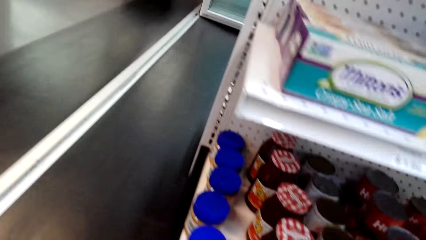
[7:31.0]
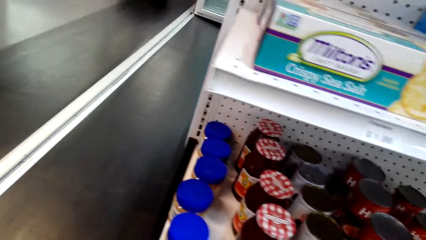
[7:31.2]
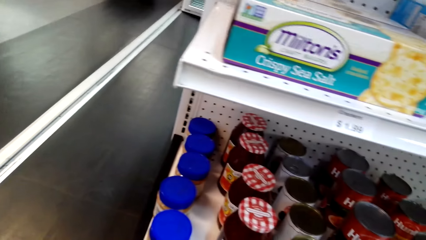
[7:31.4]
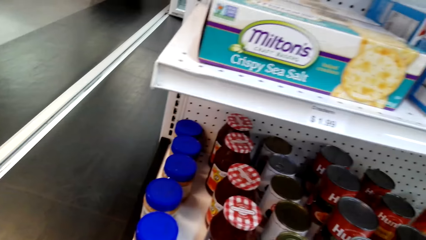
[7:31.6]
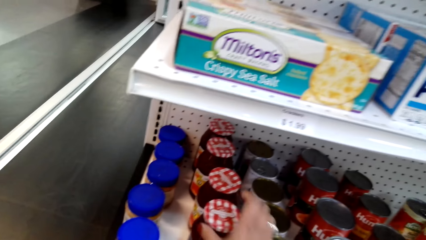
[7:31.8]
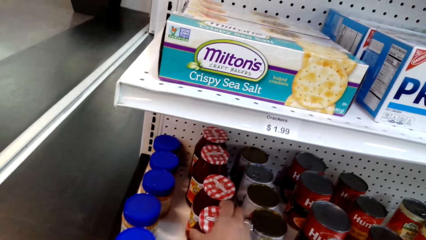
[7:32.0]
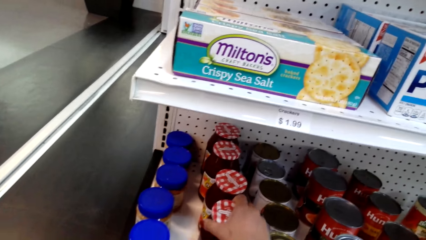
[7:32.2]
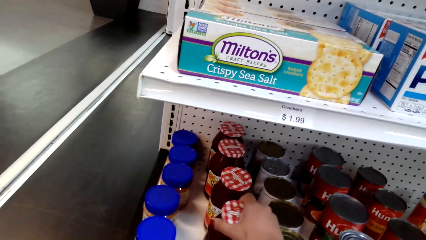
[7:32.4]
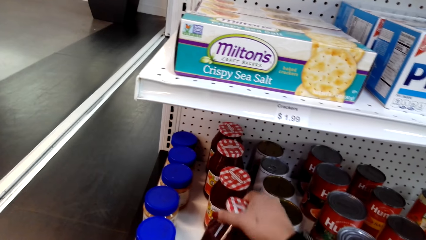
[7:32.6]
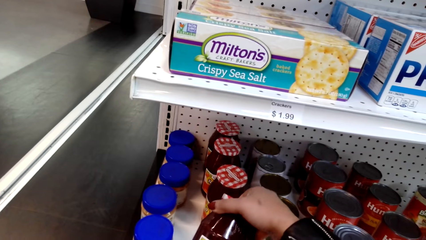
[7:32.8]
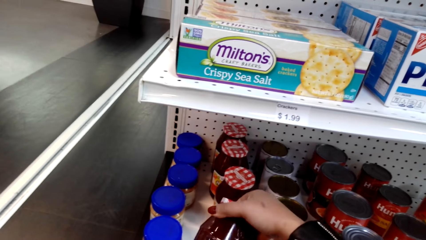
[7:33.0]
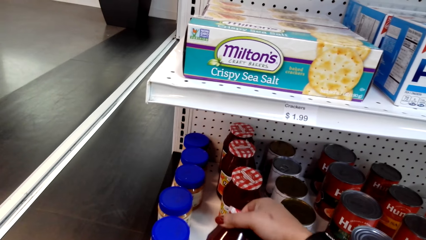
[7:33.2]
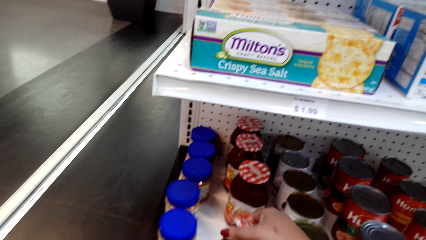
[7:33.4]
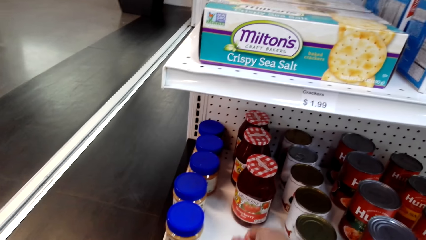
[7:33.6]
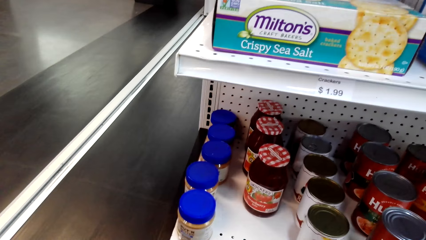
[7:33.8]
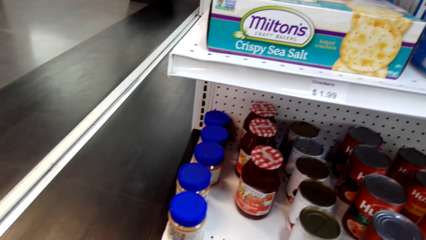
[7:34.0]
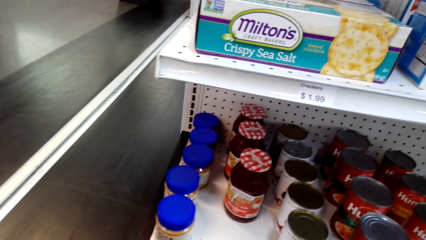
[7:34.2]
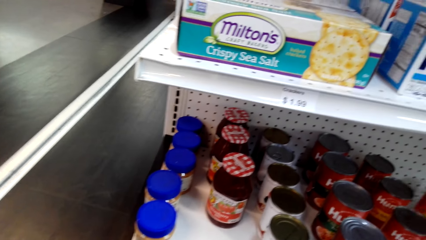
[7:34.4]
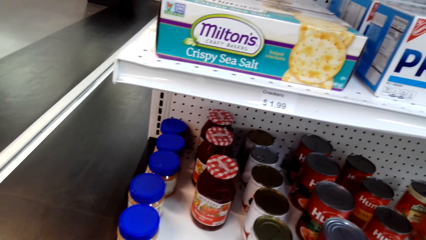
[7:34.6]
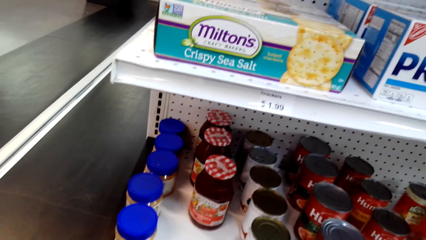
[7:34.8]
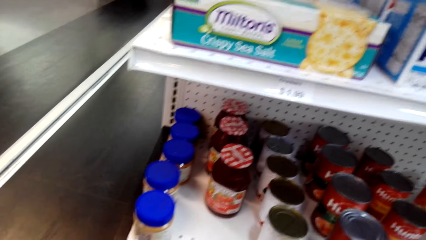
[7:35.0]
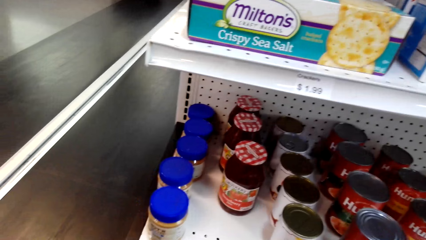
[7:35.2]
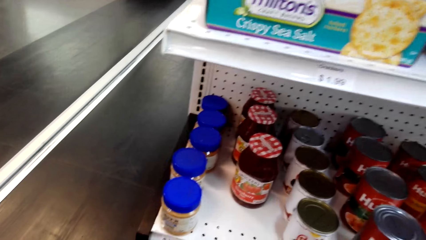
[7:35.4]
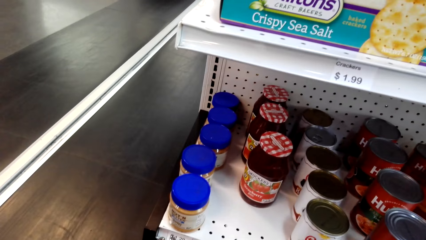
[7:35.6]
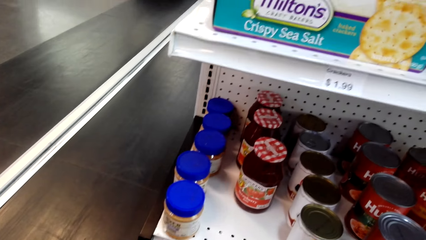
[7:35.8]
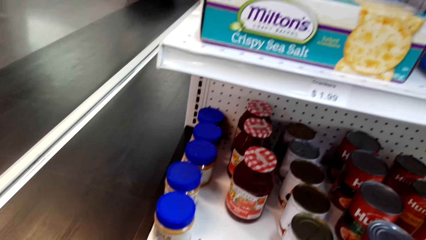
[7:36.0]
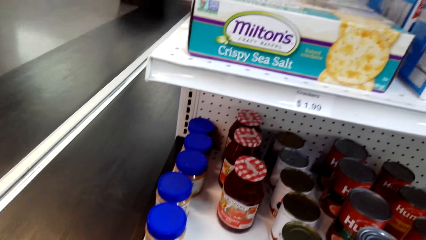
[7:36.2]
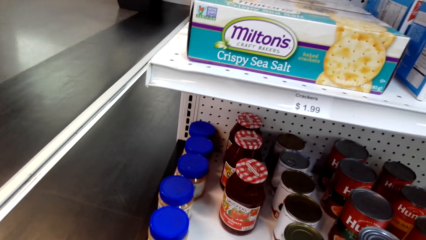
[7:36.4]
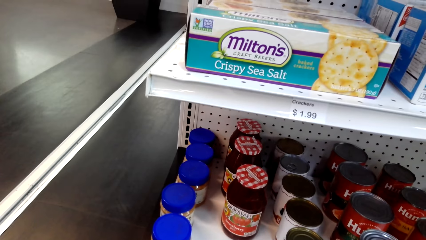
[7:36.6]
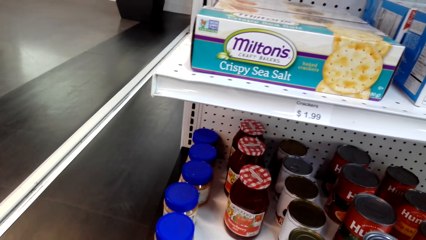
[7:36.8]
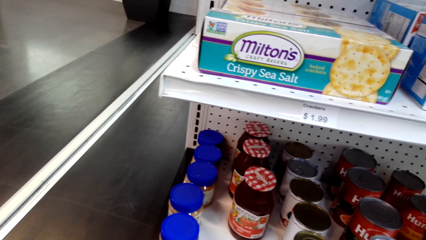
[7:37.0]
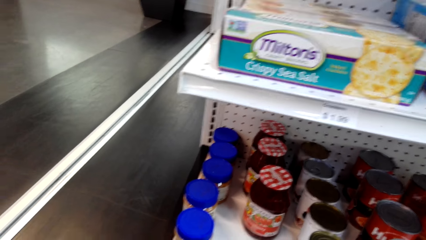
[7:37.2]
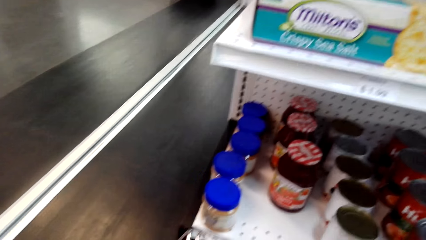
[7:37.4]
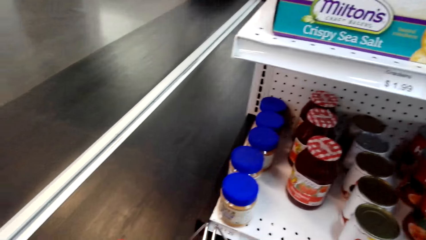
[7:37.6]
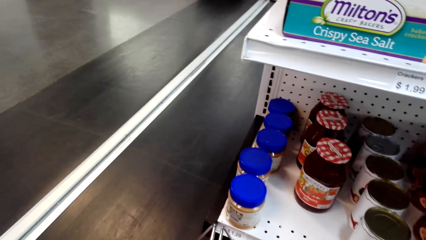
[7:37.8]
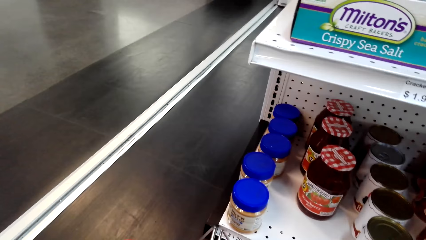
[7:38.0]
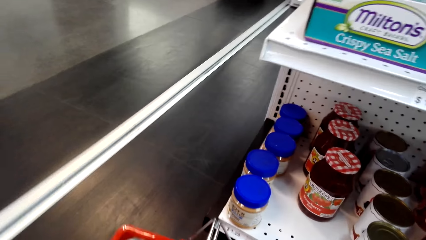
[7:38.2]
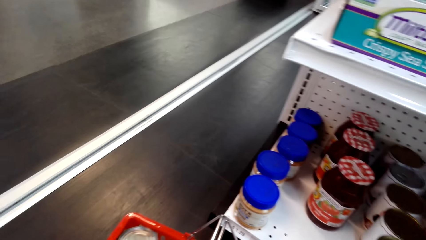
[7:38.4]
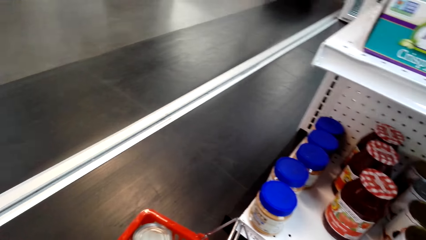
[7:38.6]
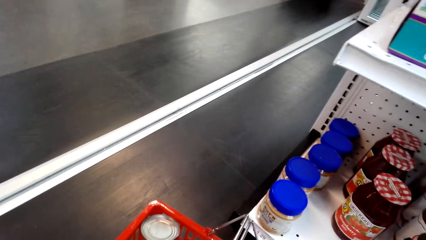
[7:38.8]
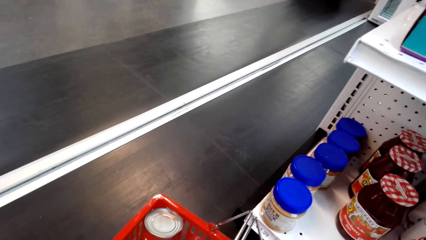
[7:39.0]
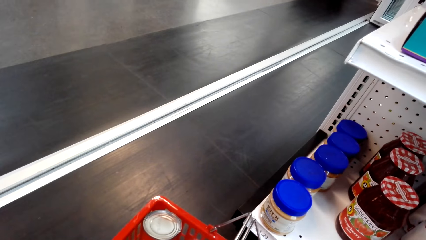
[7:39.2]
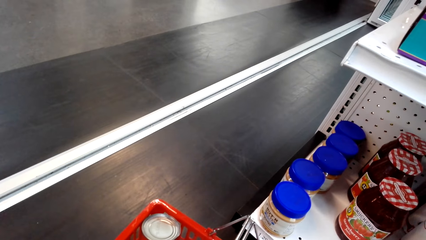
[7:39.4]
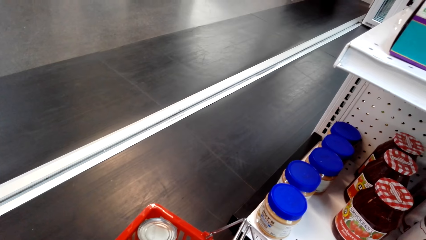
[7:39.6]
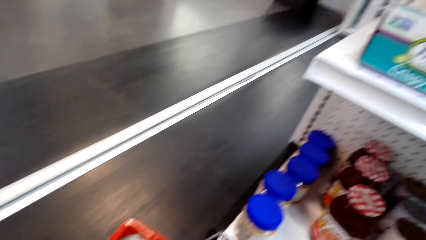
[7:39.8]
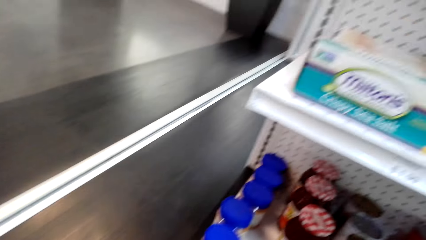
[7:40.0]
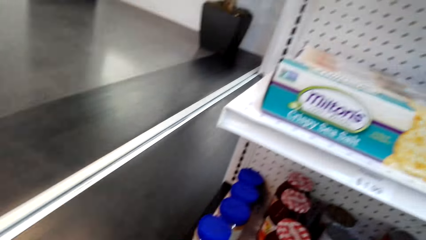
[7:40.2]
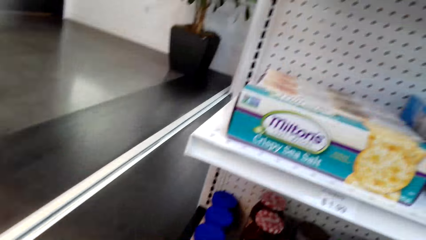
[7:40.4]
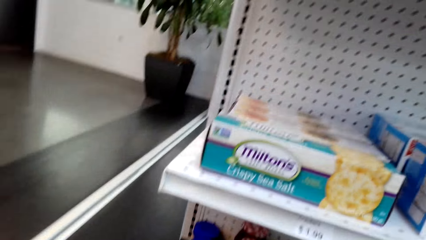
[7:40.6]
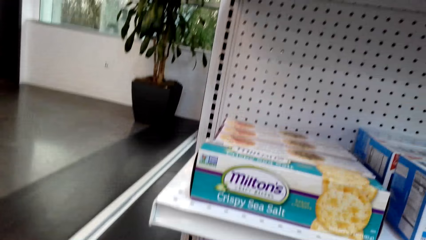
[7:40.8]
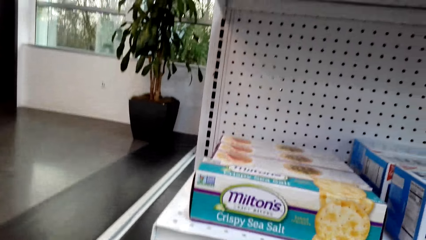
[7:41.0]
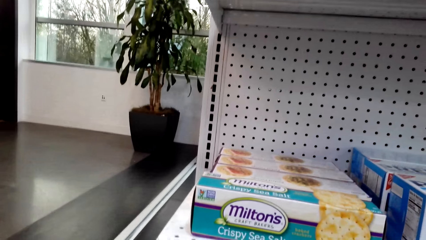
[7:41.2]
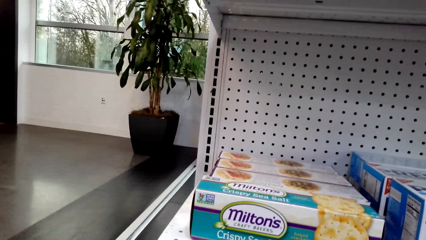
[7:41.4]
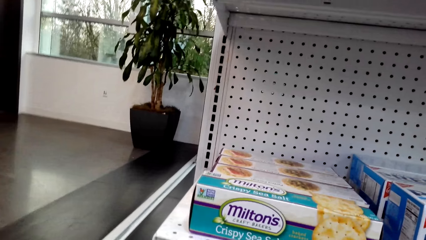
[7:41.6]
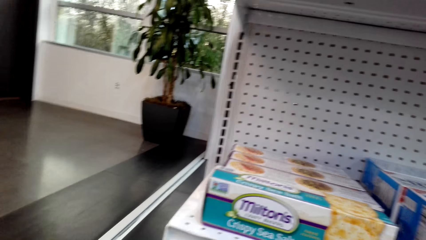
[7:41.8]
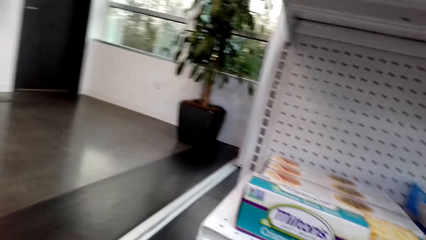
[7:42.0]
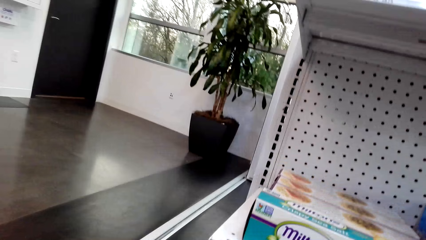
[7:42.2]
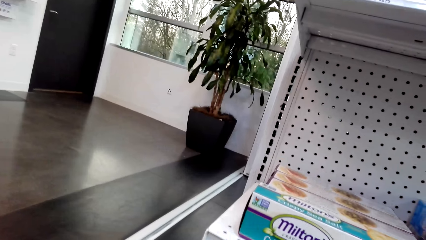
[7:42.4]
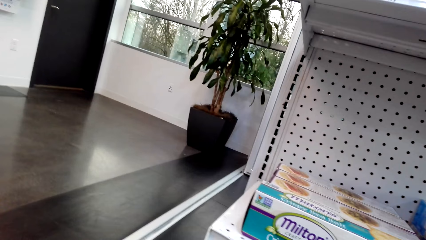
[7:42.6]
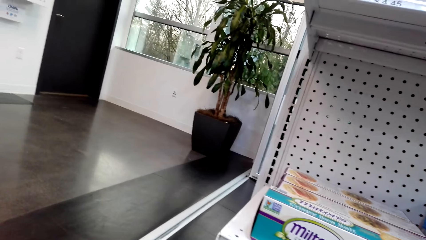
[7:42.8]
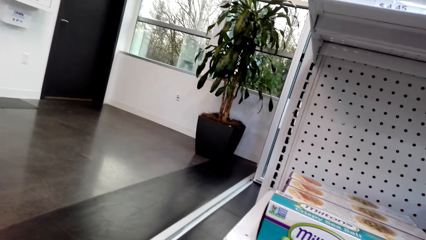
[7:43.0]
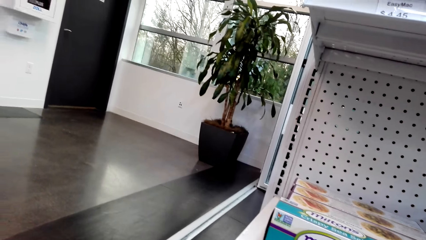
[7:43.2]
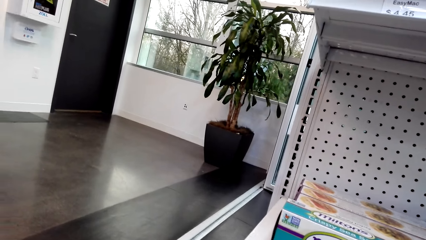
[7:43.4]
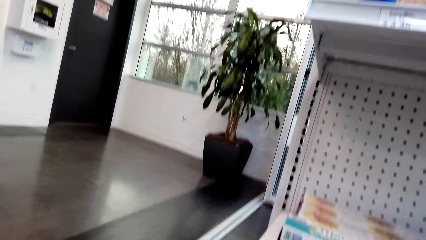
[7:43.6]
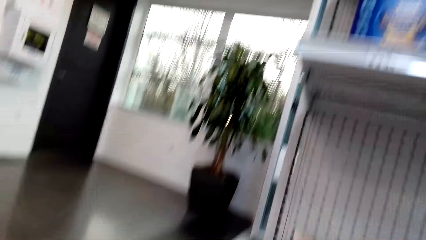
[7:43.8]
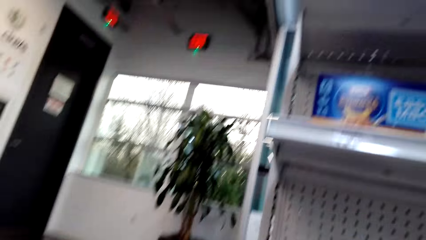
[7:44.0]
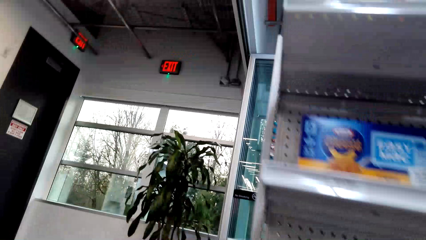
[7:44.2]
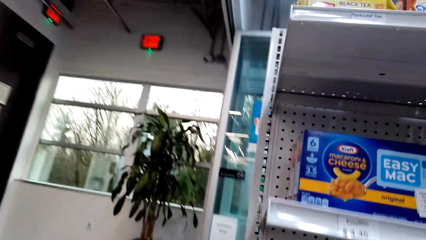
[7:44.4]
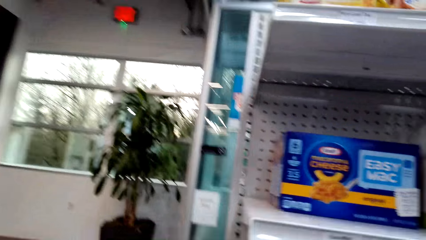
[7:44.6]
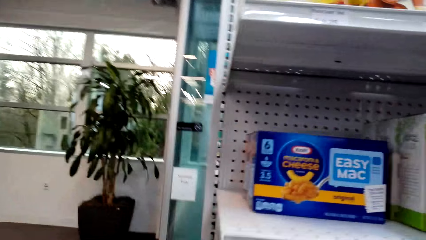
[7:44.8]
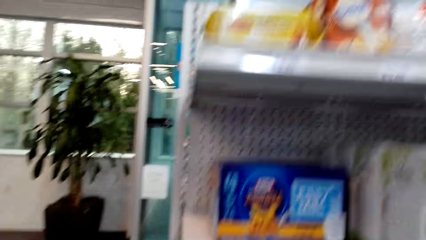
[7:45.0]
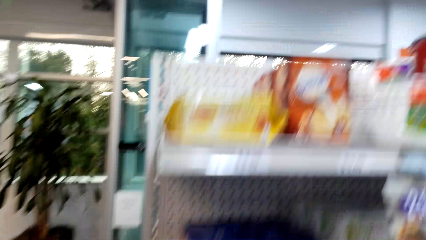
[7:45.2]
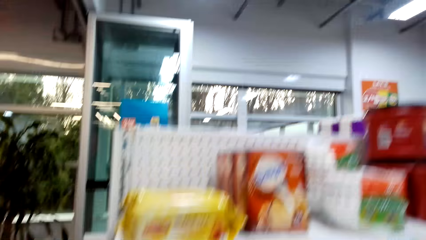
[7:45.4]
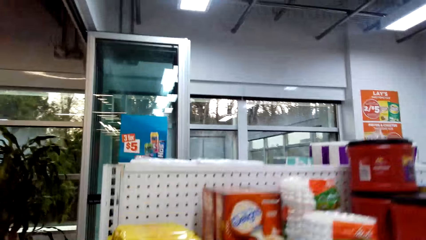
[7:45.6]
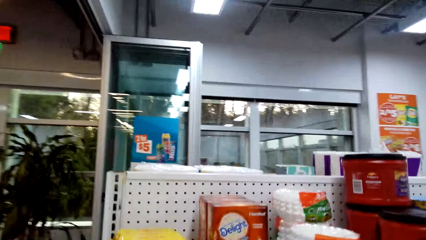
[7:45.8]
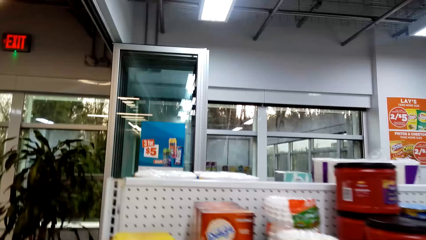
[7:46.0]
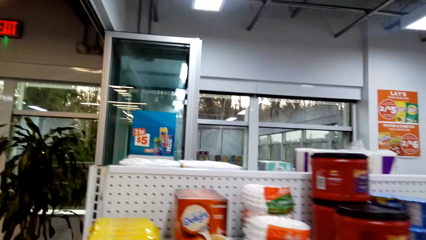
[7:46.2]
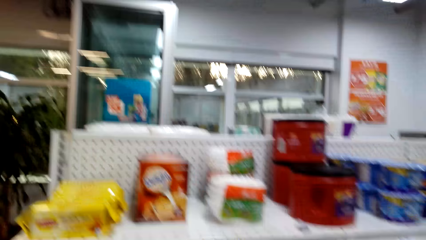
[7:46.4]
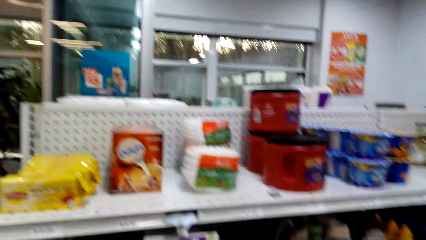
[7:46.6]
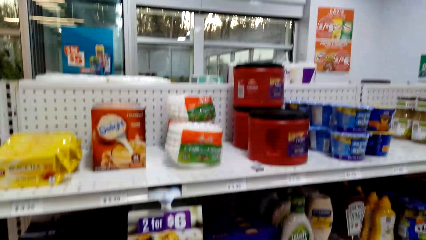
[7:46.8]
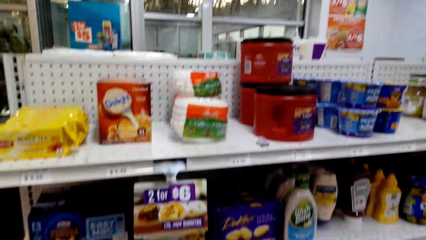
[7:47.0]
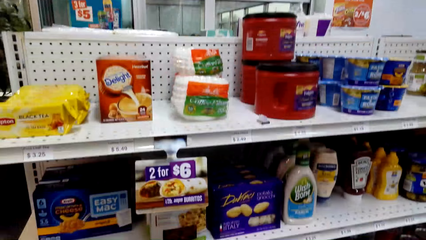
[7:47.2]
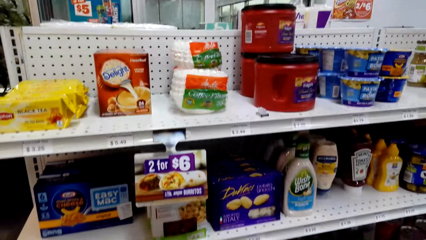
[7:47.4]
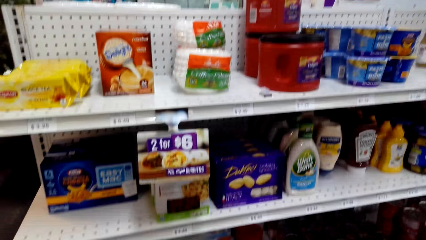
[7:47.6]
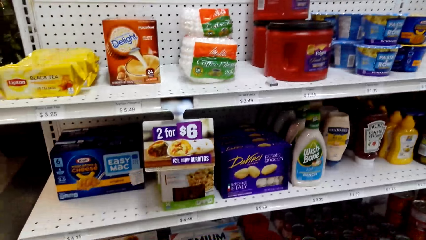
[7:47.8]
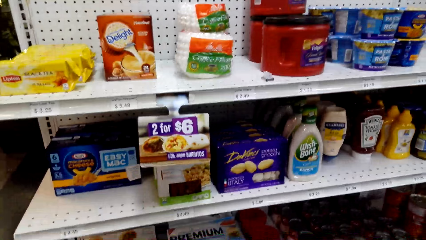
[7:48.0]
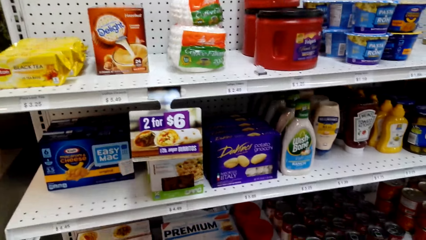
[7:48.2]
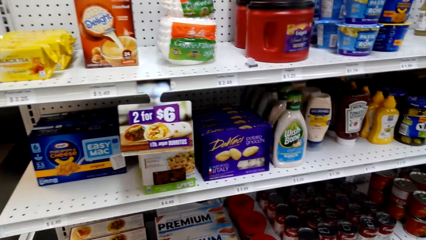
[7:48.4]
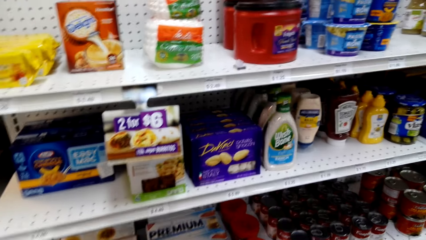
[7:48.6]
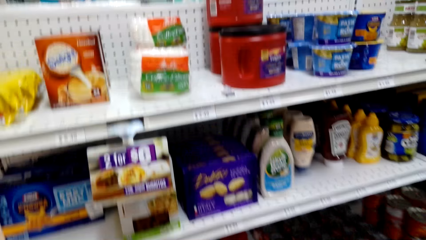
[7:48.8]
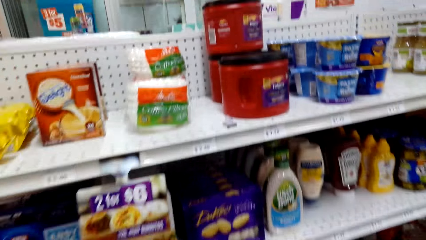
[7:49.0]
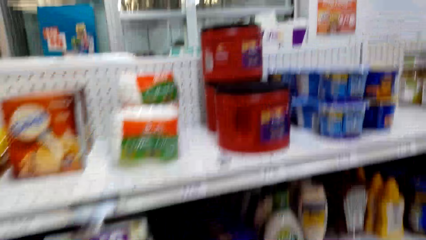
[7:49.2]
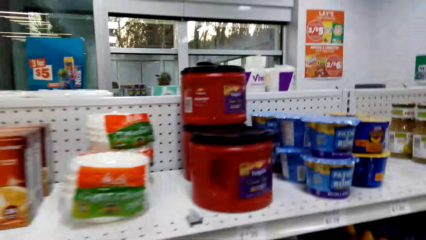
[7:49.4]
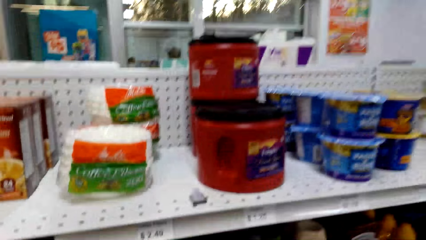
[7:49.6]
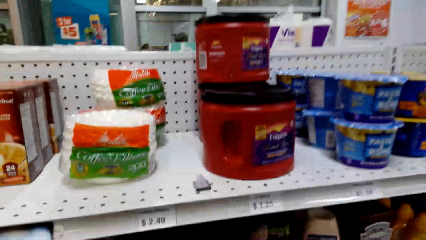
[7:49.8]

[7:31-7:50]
The camera wearer picks up Smucker's jam. They look around. They look around again. They look at the shelves.
